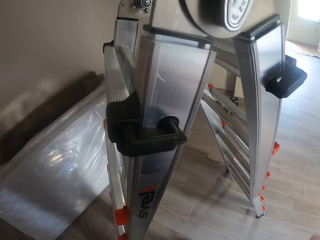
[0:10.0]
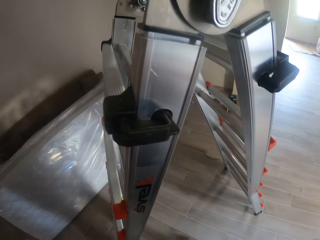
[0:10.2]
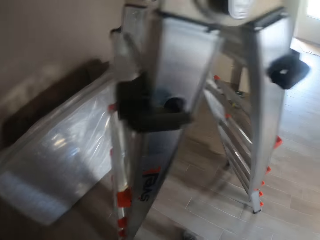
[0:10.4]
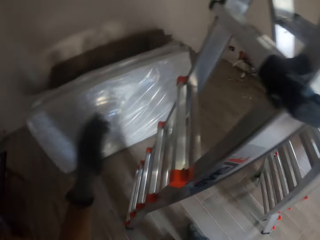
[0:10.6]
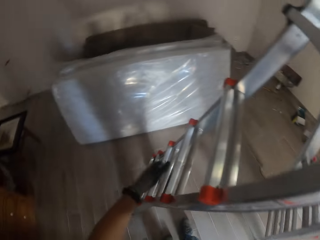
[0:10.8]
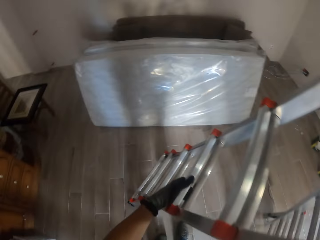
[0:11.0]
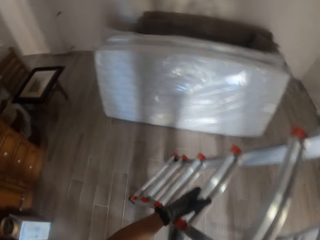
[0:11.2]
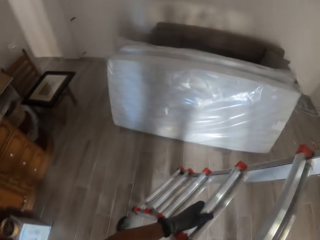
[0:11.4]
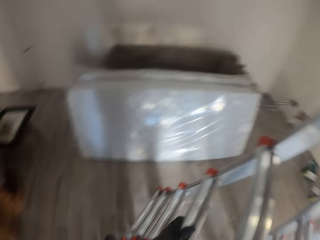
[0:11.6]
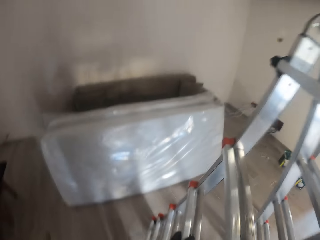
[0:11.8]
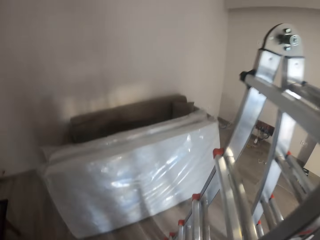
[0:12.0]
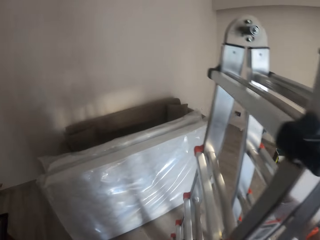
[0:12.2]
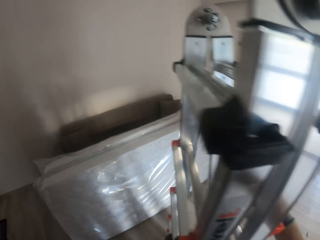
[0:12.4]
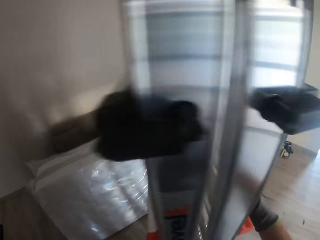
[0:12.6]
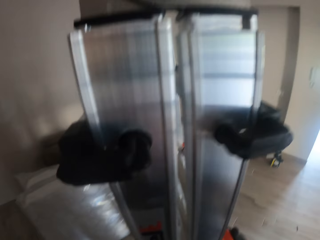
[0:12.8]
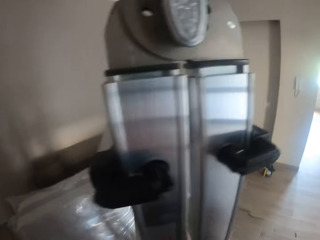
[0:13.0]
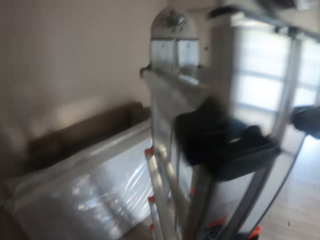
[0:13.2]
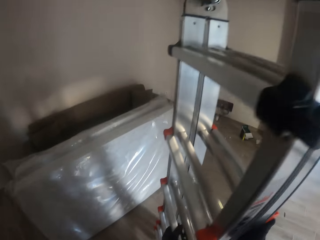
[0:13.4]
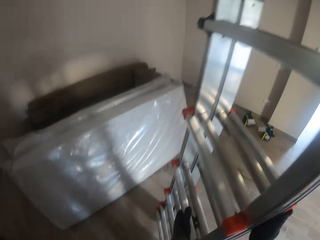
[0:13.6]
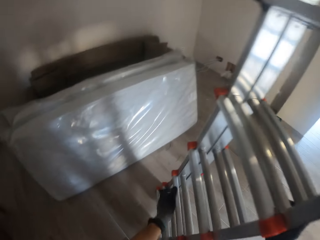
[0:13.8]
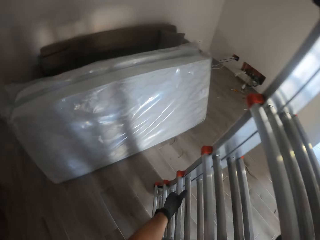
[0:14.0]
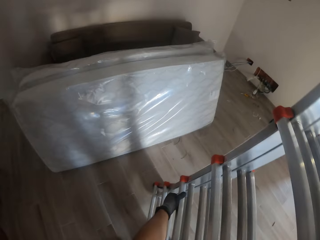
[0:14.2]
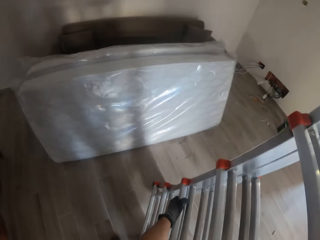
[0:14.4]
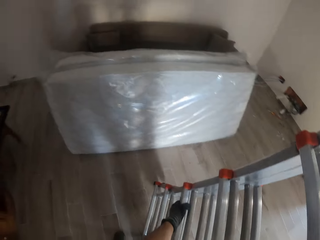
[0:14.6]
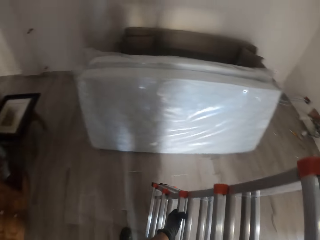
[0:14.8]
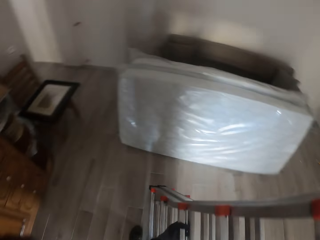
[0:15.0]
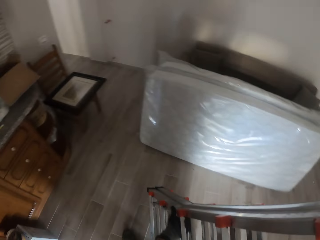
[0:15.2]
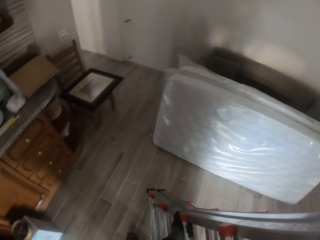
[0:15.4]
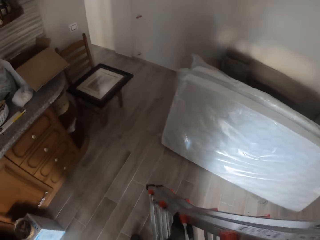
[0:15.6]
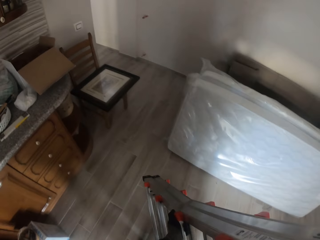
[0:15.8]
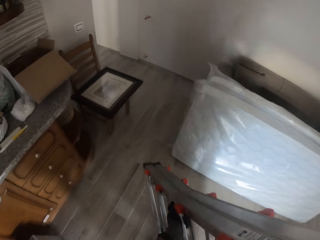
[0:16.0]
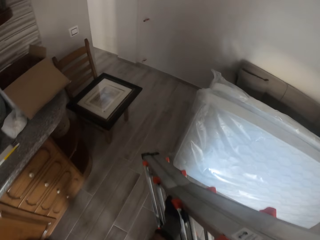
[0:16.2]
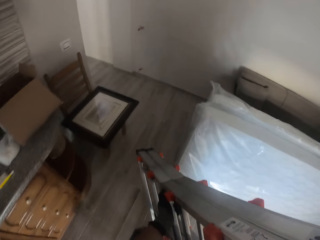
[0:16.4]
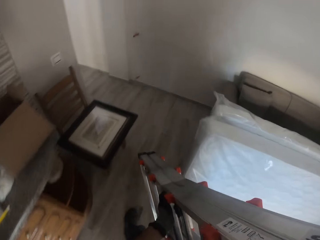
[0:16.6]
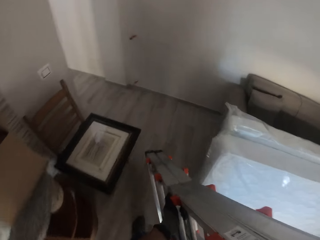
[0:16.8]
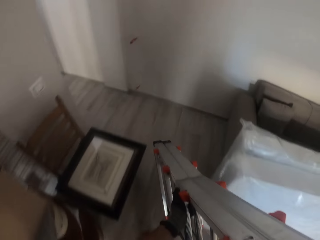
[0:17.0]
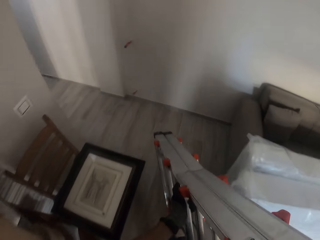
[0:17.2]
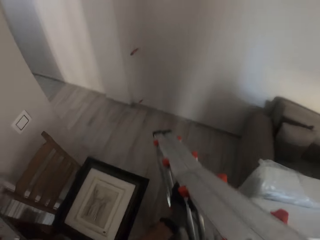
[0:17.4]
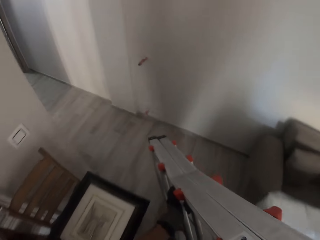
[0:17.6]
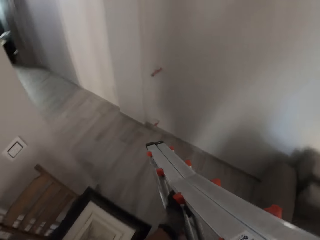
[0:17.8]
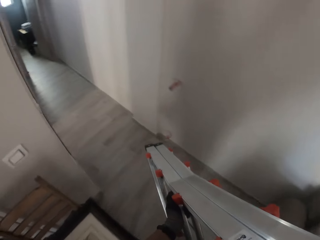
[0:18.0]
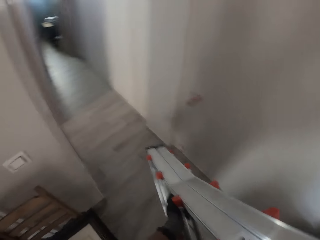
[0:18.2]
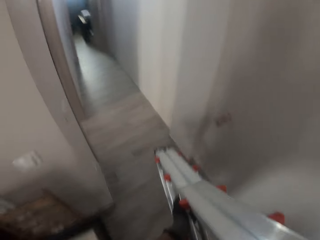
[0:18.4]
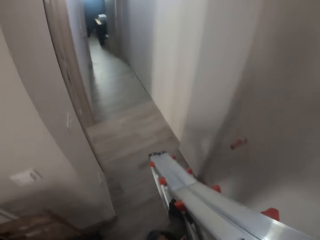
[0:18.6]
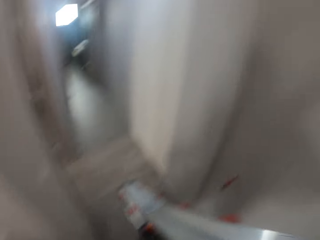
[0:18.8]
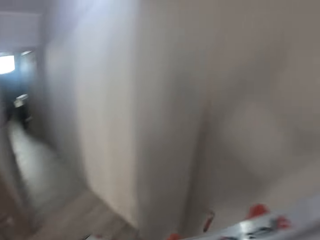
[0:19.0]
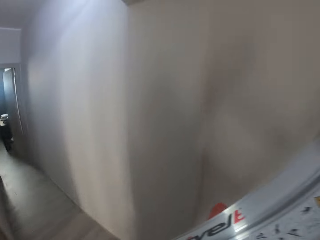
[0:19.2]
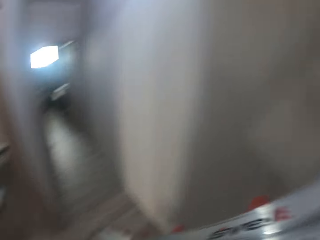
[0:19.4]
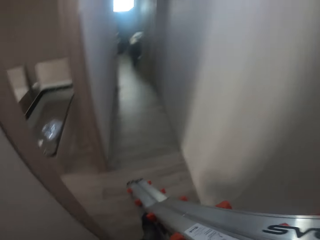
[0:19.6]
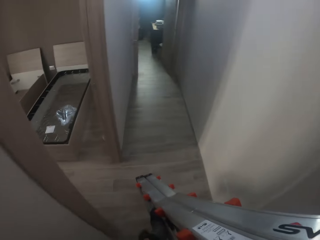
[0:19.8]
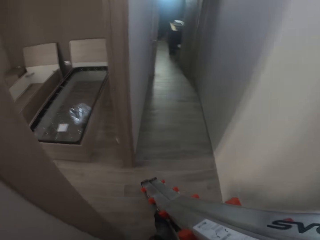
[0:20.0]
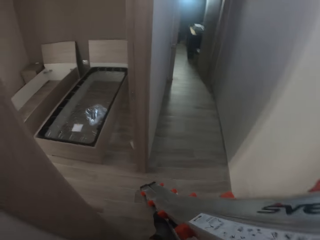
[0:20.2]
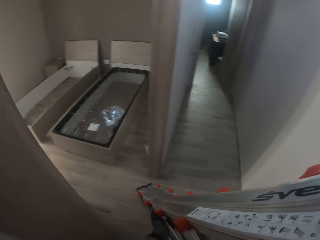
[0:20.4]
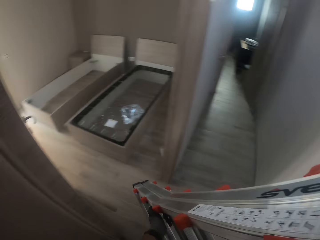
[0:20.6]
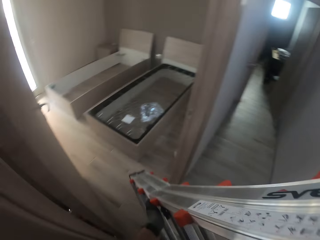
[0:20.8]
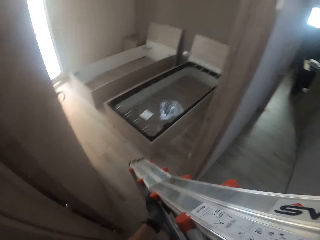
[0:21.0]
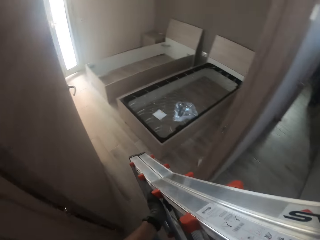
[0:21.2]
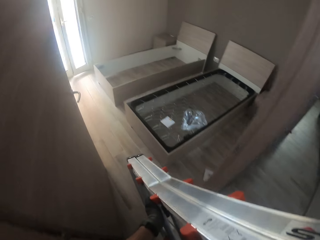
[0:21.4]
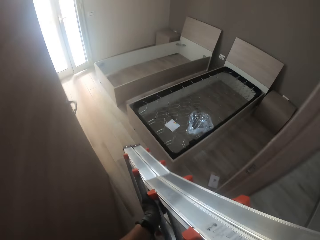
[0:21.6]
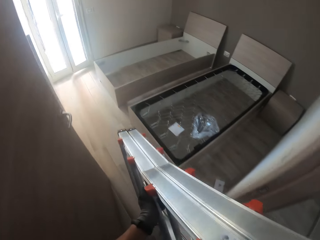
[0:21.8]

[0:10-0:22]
The camera wearer closes up the ladder with both gloved hands. They carry the ladder with both gloved hands into a room. They lift the ladder and walk around the house.

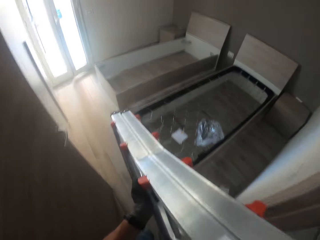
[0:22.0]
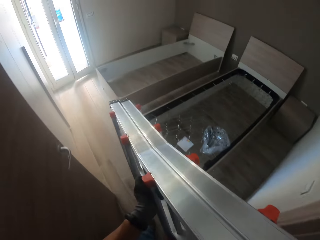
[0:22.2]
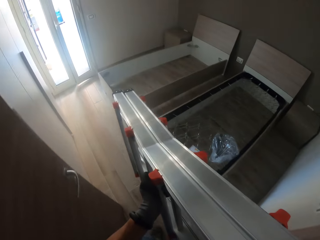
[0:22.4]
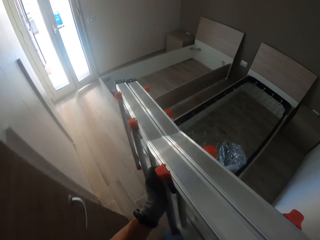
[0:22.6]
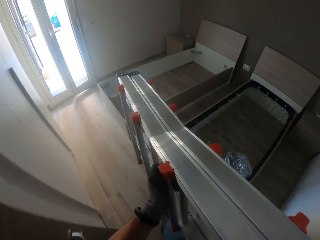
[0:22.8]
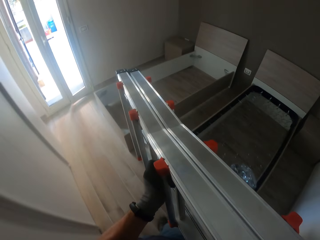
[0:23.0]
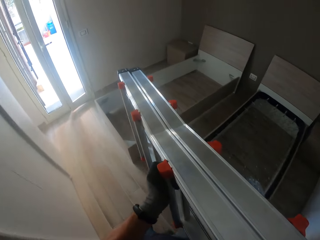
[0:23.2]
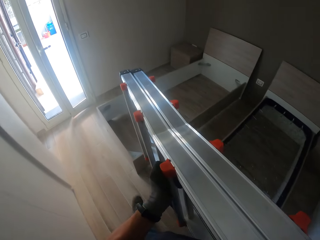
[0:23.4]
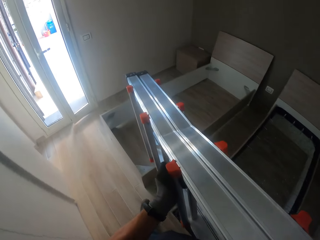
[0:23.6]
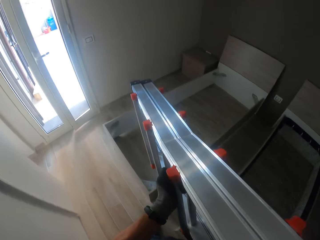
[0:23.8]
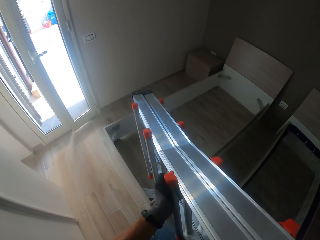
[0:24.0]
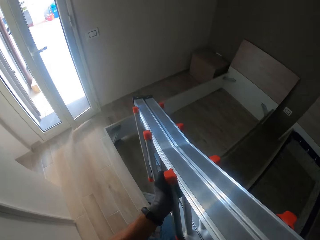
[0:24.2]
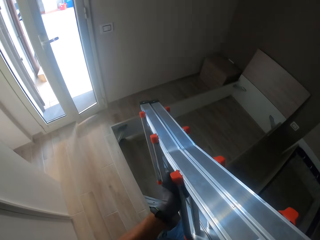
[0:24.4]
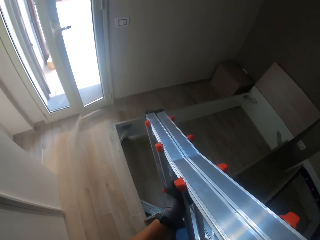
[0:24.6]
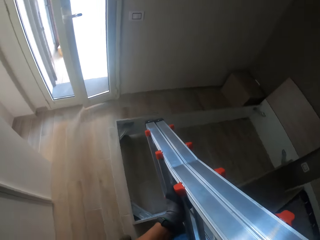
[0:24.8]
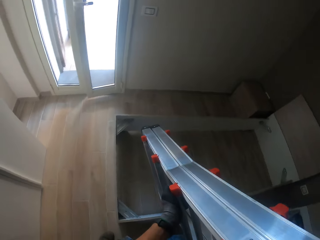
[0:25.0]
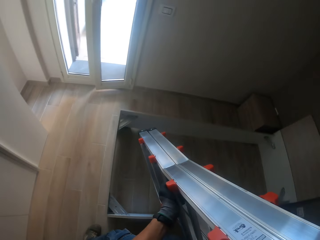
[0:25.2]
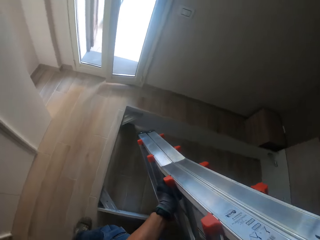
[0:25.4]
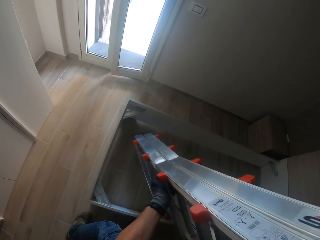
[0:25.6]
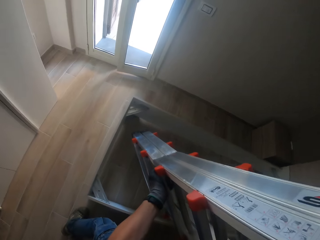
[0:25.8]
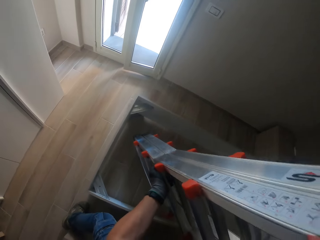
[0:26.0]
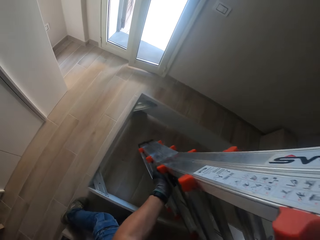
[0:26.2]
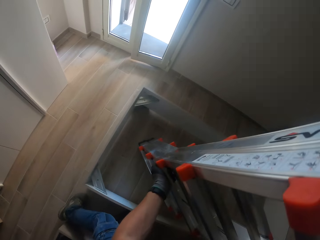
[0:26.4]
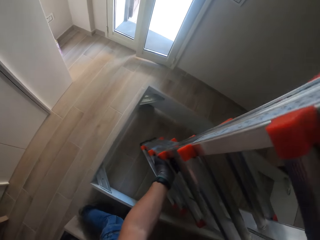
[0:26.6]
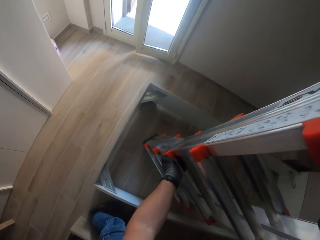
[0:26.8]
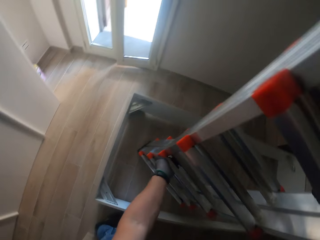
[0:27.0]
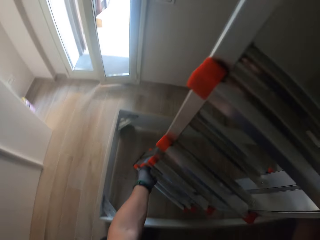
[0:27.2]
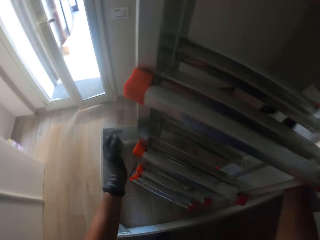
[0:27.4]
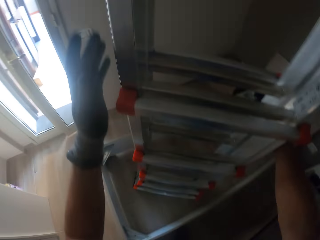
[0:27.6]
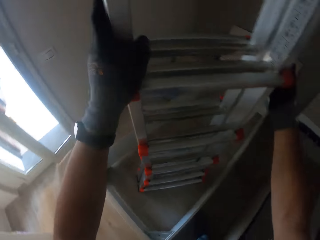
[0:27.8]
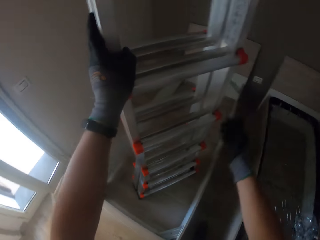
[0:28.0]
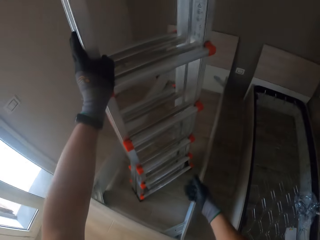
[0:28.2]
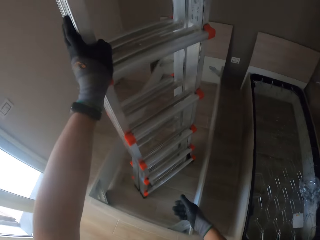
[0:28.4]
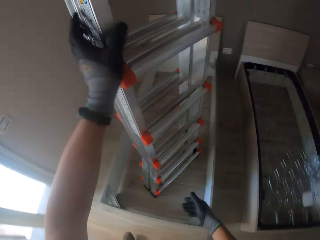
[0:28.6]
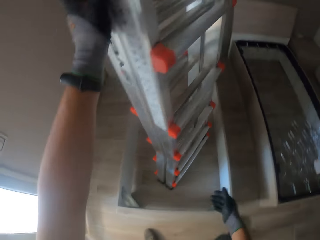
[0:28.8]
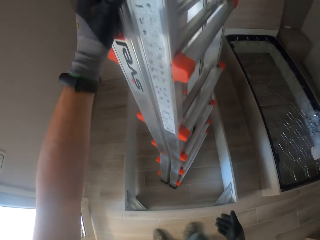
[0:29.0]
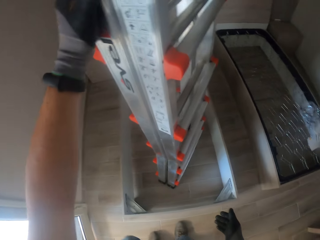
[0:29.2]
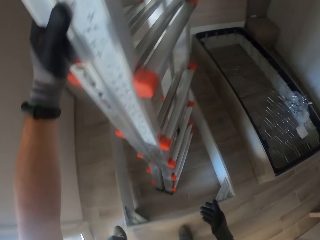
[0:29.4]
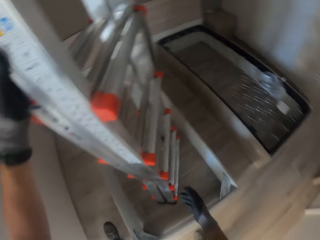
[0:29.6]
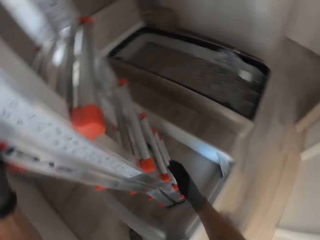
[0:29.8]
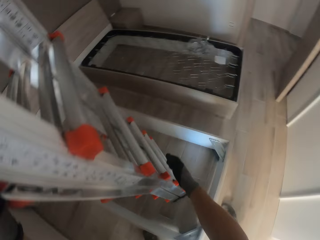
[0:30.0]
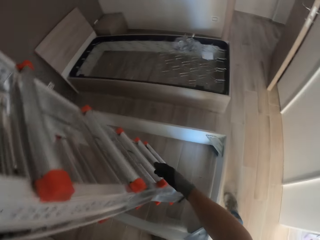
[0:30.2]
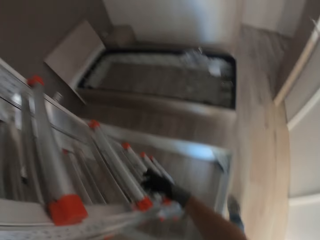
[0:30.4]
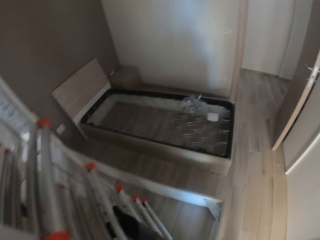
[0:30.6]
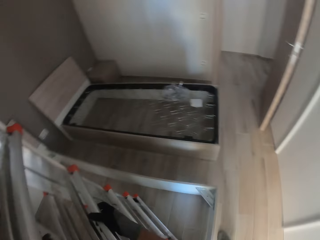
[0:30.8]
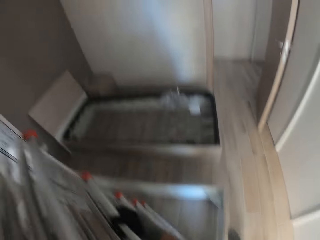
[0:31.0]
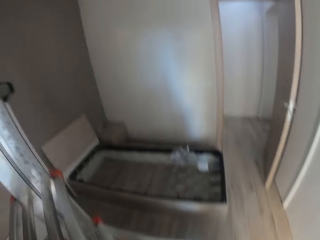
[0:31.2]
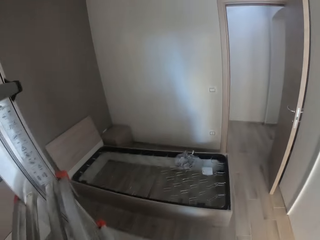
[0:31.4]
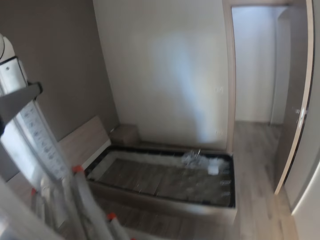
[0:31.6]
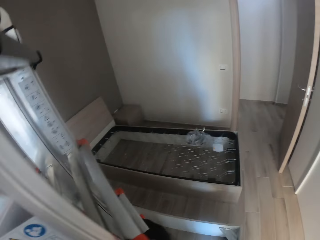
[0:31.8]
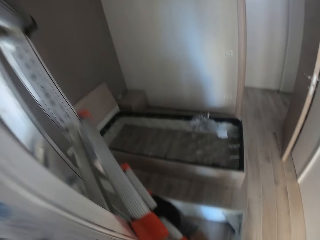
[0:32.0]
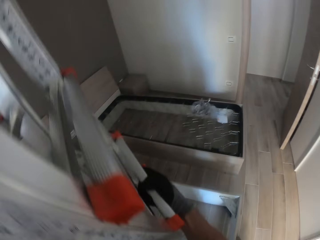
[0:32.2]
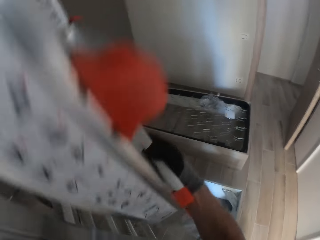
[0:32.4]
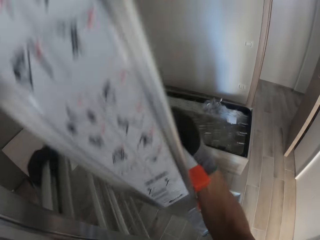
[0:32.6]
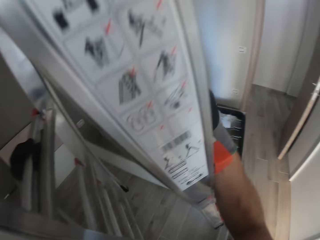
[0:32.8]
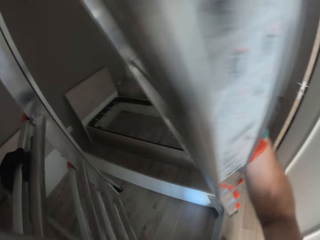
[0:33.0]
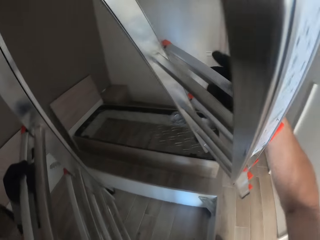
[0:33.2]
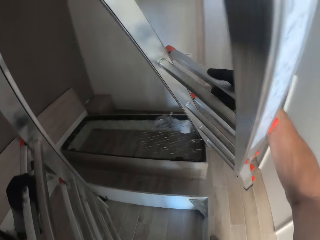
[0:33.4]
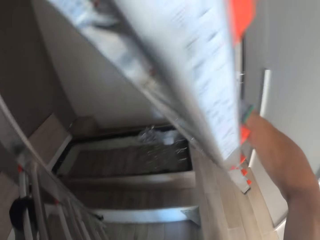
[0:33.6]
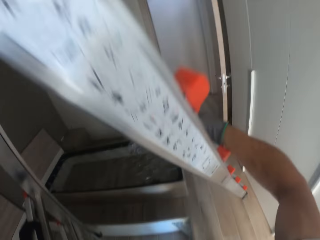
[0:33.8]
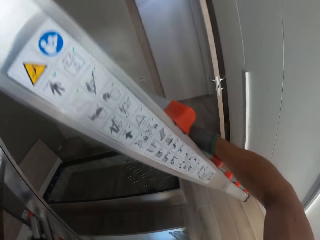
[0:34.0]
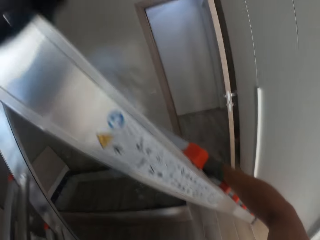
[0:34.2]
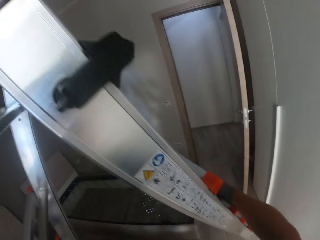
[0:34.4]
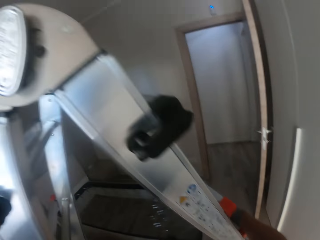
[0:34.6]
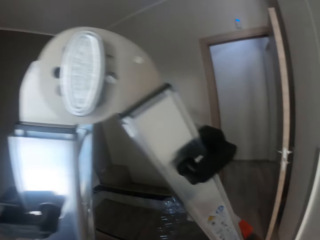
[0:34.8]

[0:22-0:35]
The camera wearer drops the ladder on the ground with both gloved hands. They set up the ladder with both gloved hands. They lift the ladder.
